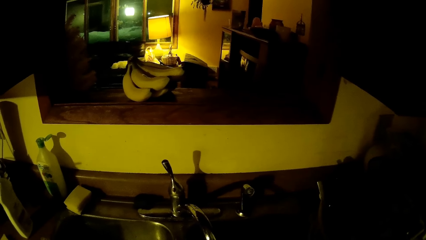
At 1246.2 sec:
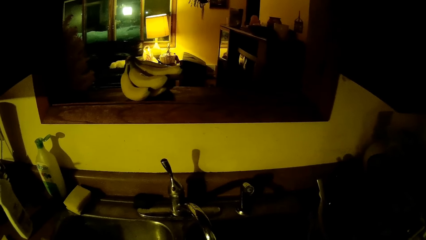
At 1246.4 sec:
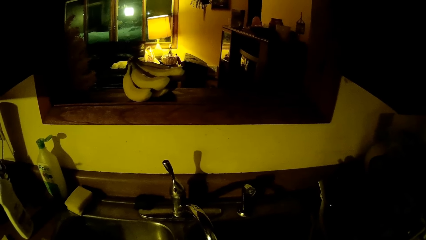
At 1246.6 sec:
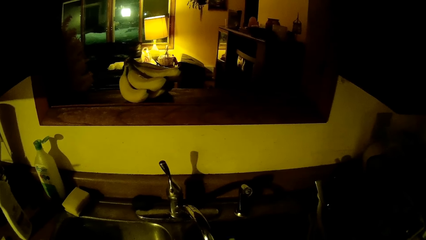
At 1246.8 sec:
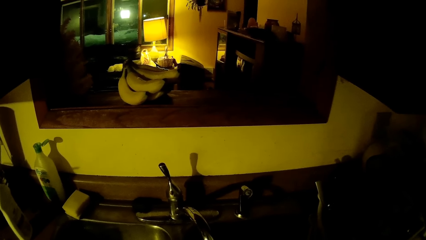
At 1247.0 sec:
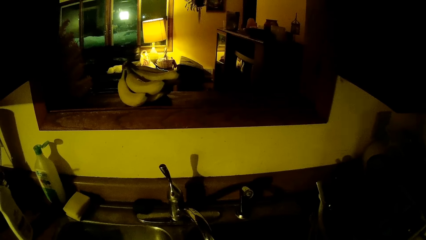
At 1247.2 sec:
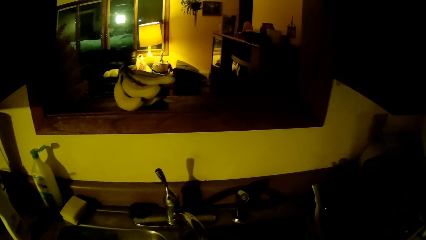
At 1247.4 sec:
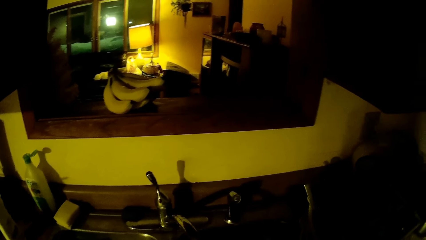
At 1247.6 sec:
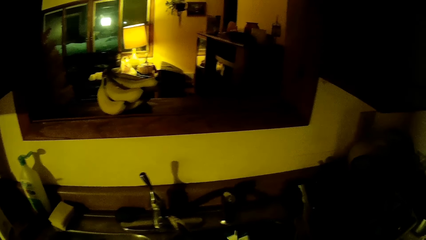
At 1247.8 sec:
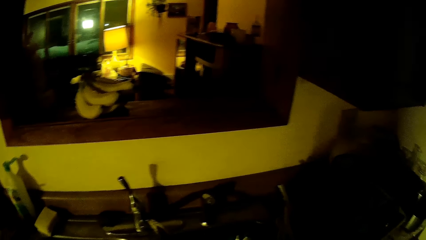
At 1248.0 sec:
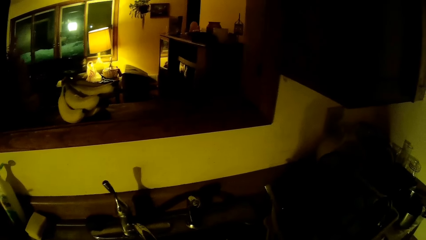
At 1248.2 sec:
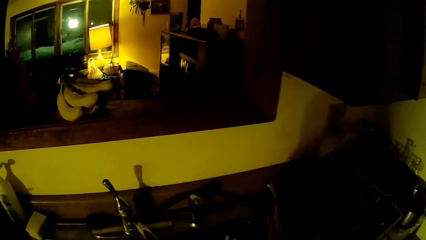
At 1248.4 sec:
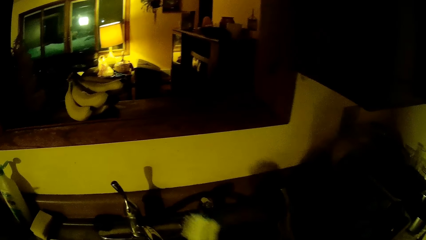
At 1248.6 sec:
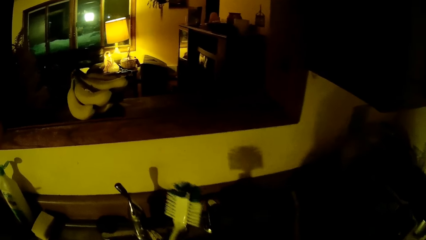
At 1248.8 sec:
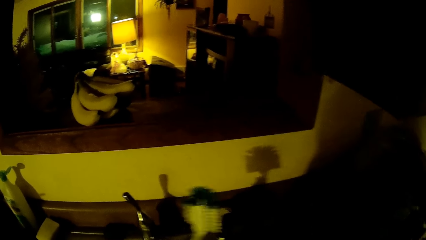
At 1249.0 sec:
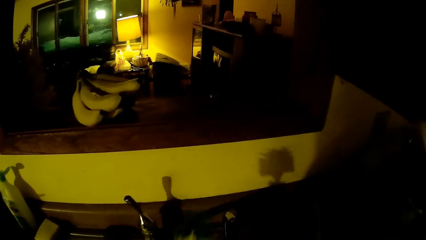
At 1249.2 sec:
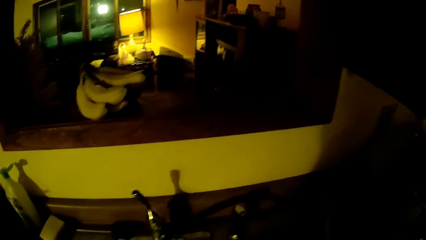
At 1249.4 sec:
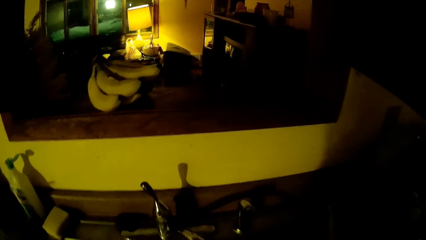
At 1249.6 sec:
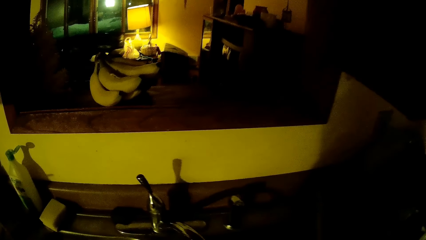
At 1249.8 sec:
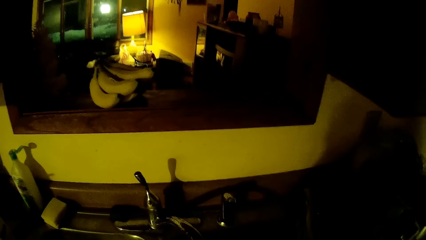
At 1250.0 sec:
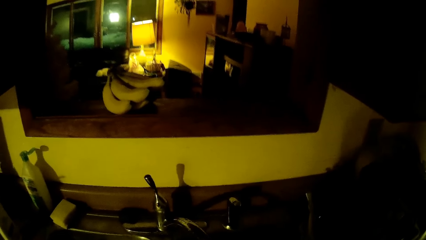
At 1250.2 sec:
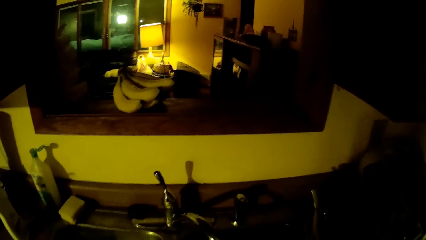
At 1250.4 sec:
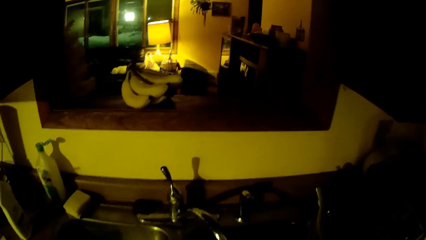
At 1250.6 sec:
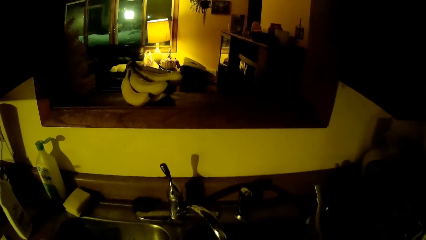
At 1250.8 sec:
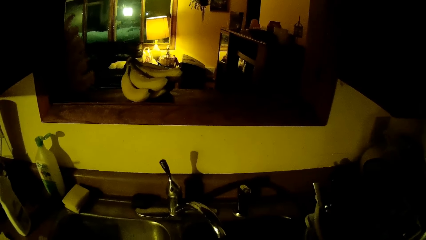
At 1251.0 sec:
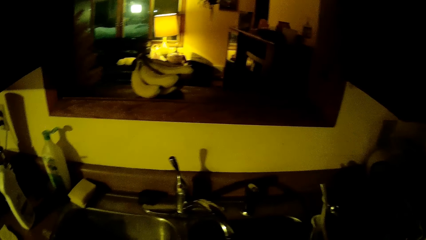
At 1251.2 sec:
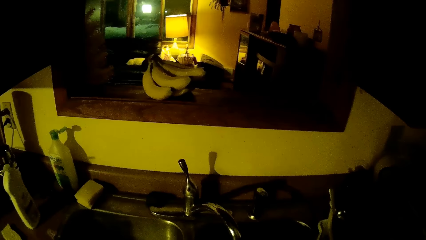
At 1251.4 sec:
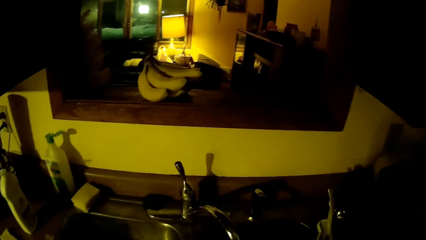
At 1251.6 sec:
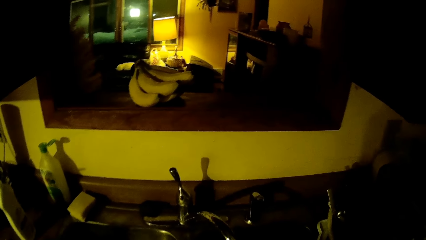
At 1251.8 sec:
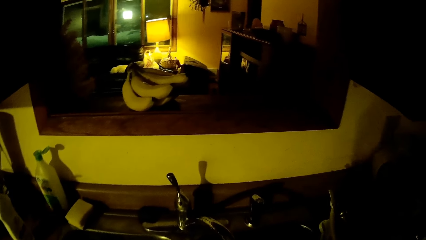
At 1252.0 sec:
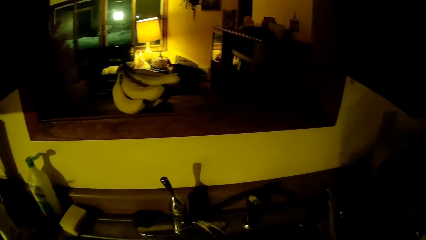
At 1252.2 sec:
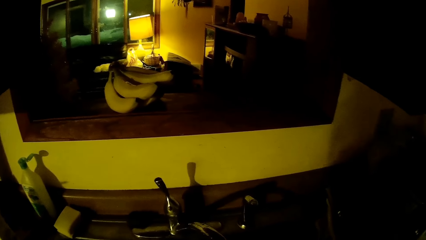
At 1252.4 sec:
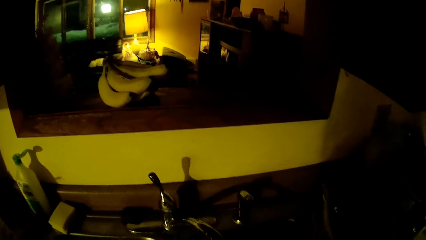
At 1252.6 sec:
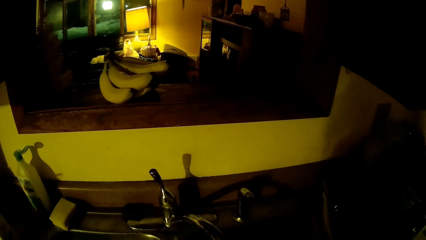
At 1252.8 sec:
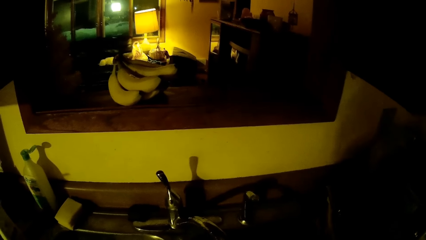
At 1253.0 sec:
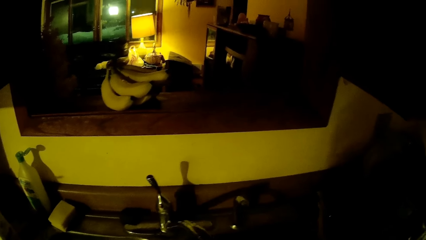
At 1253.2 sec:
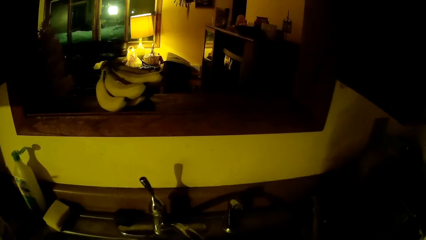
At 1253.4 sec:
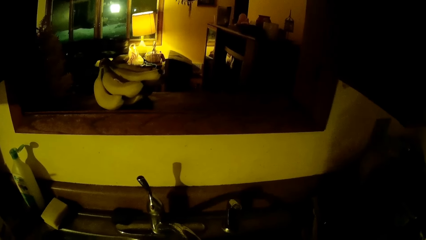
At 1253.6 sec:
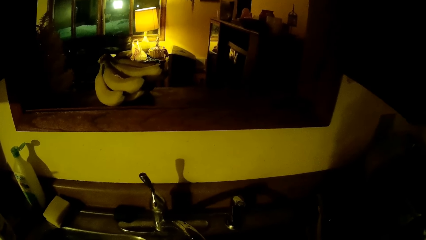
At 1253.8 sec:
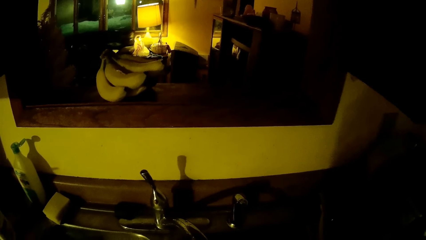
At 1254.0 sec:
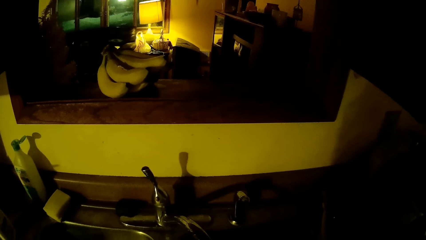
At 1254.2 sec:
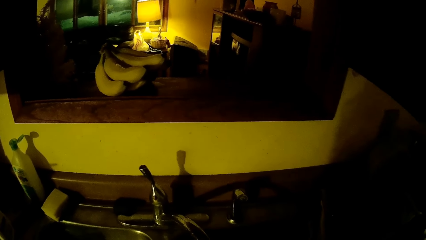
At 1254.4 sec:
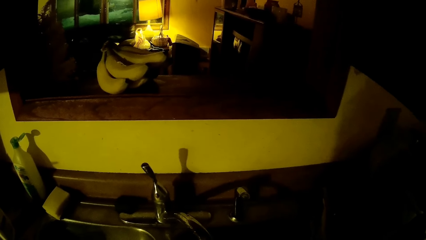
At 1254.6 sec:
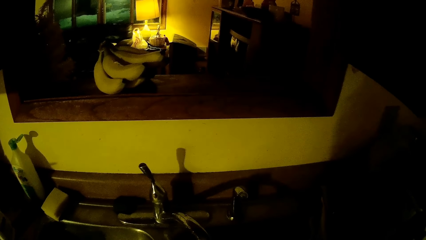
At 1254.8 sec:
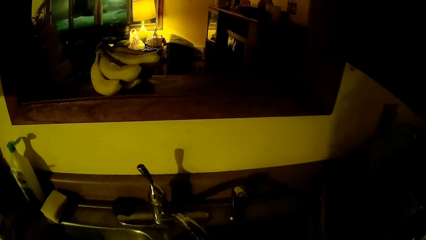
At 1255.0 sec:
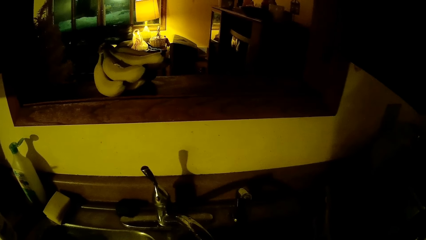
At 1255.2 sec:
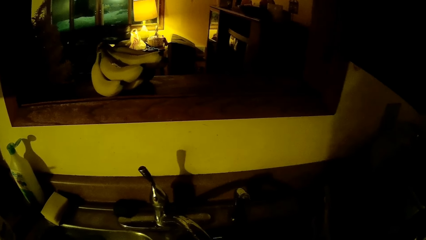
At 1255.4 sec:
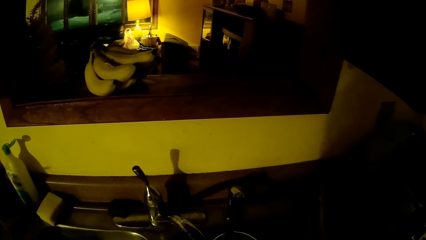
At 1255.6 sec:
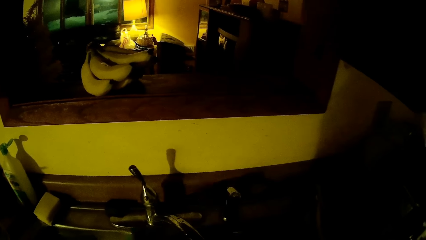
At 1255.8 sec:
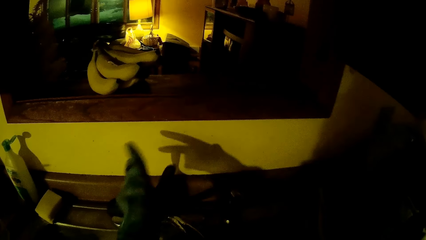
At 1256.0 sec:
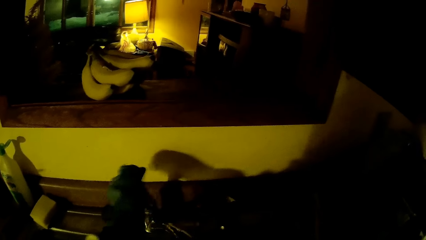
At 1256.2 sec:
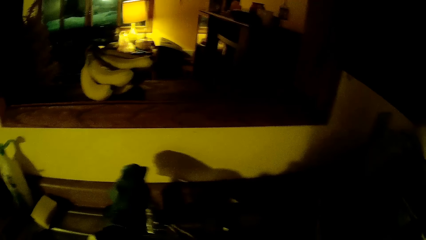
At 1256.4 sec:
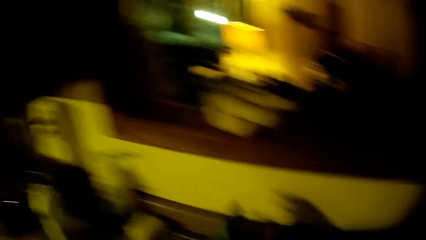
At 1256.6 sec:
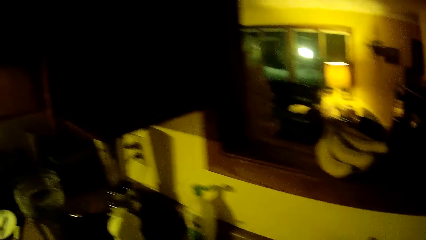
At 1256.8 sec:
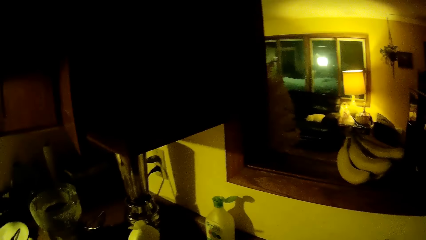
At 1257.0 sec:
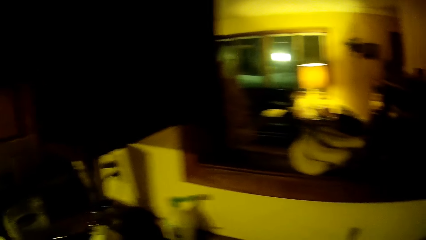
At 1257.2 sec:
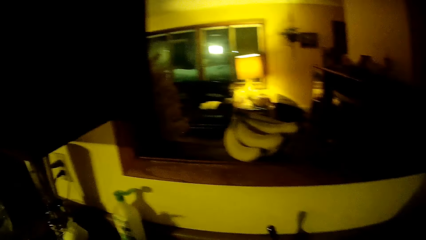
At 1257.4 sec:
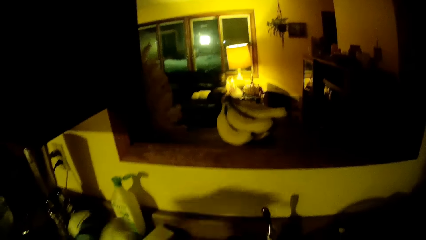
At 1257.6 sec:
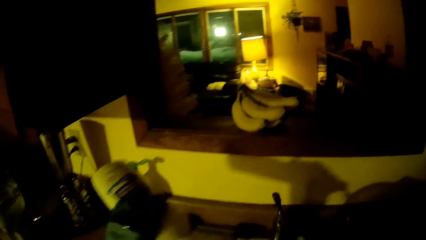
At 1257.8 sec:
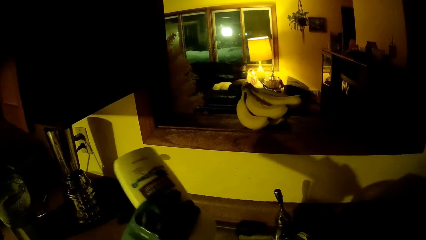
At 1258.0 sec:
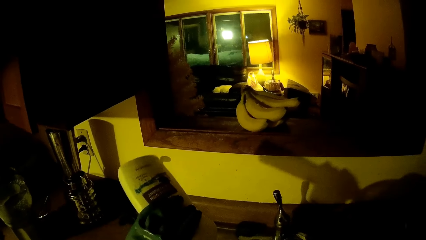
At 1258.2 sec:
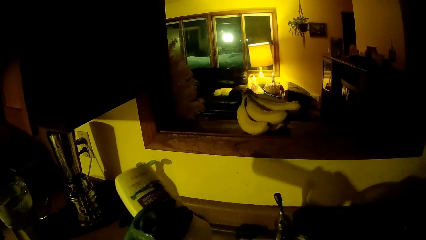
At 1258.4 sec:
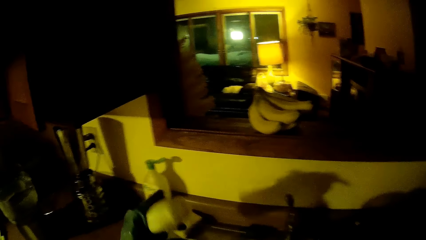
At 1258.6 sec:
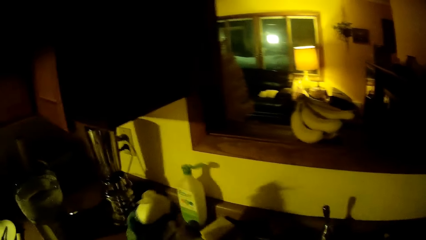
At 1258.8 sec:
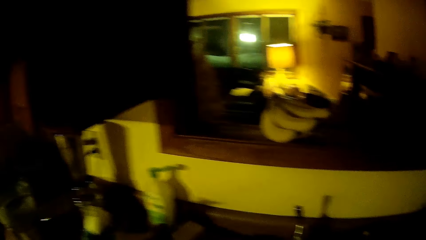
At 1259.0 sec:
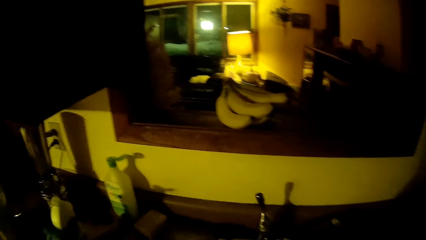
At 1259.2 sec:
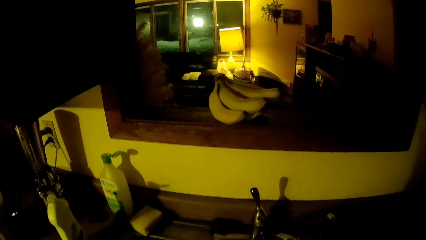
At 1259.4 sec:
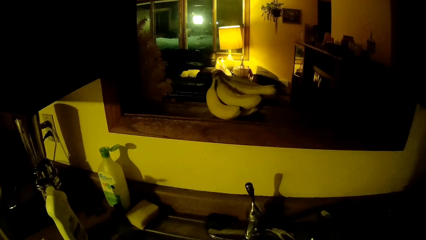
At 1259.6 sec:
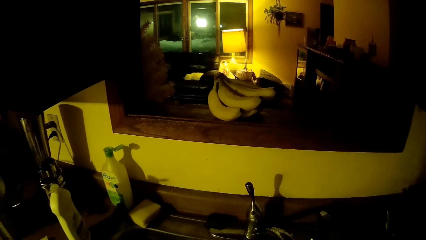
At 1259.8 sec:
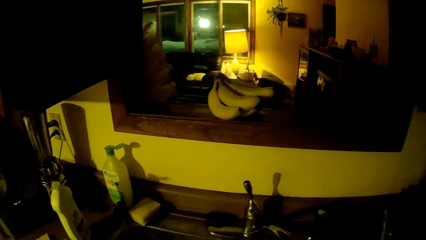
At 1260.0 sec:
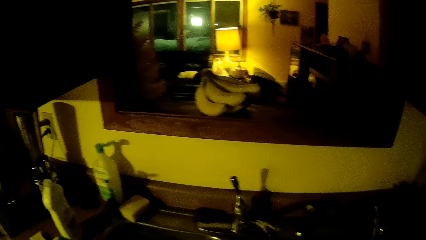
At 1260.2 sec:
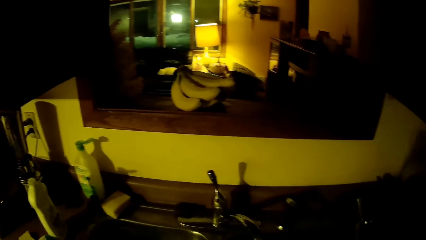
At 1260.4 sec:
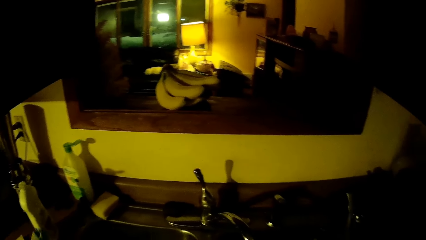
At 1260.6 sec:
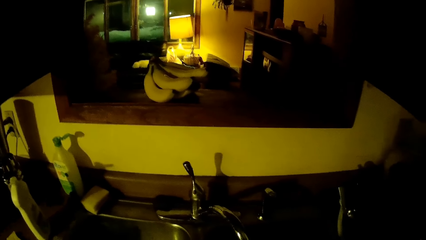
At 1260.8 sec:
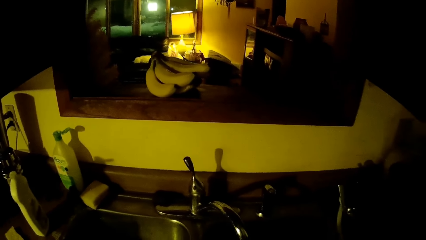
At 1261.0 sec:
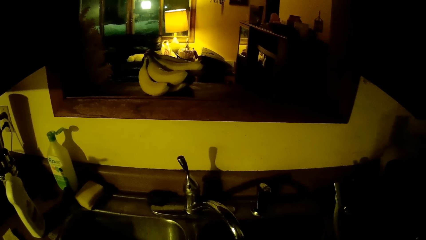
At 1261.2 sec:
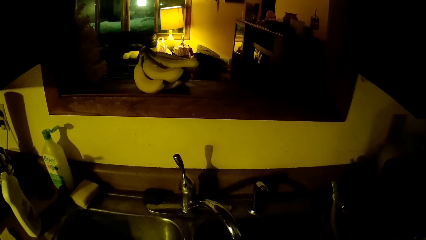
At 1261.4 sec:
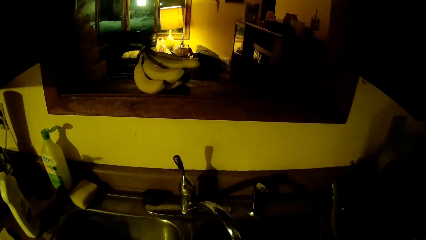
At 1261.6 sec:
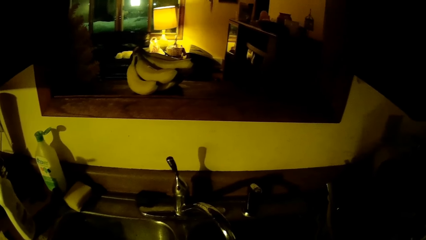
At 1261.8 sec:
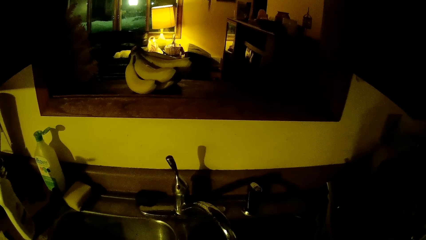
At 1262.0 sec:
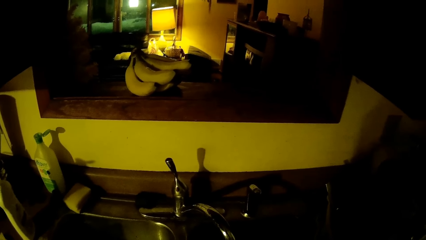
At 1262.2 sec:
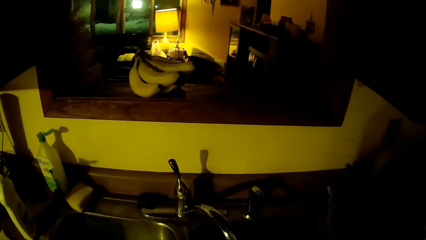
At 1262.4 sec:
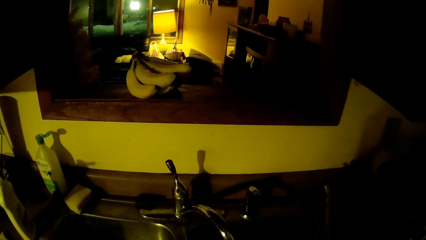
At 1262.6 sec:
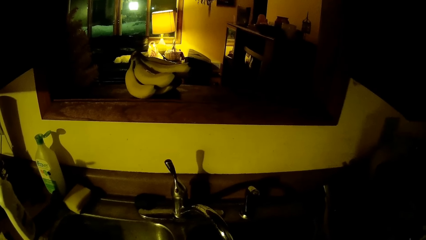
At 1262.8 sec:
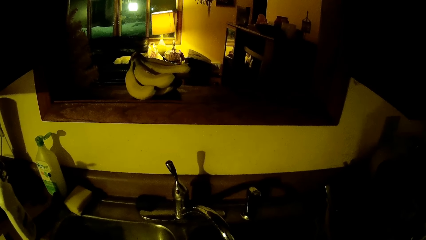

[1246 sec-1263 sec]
The camera wearer holds the sponge bottle brush with her left hand. She touches the tap regulator with her left hand. She washes the blender jar. She touches the tap regulator with her left hand. She regulates the tap. She pours liquid soap on the washing brush with her left hand. She drops the bottle of liquid soap on the kitchen counter with her left hand.
